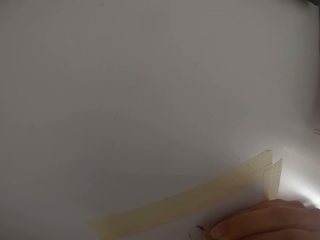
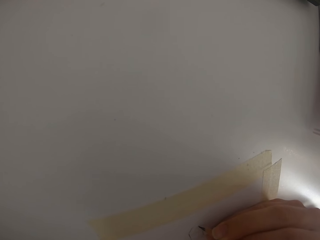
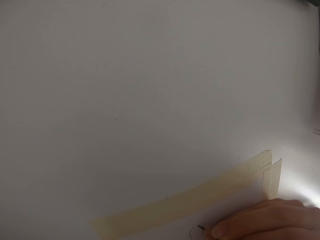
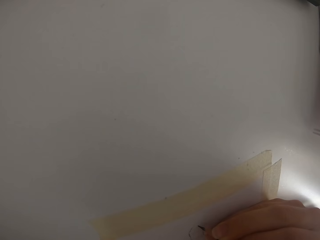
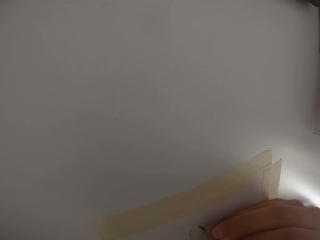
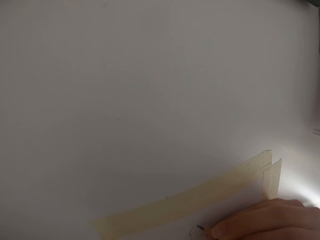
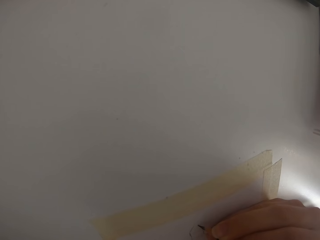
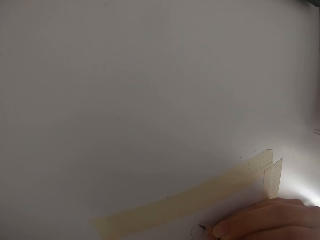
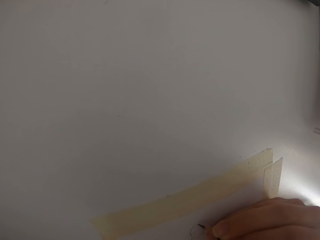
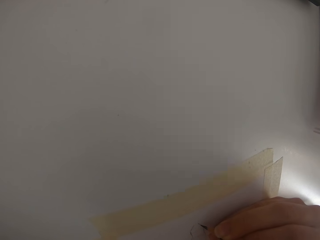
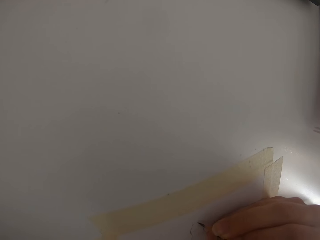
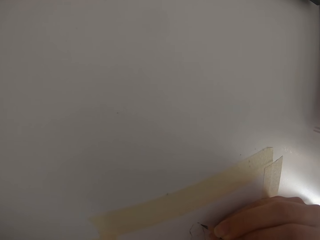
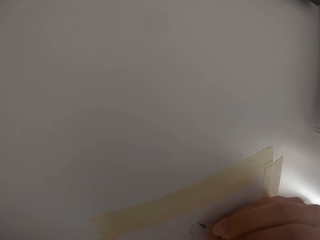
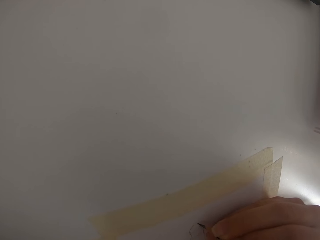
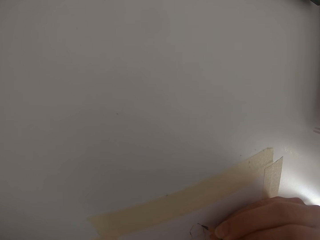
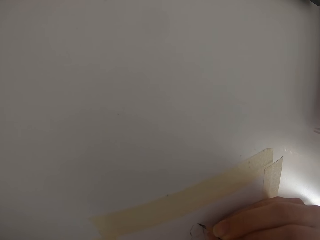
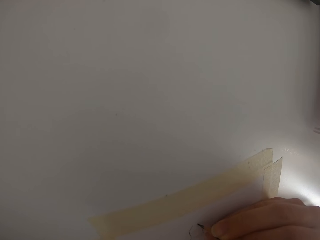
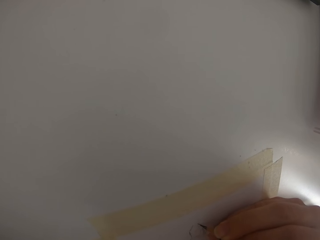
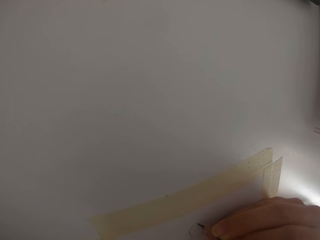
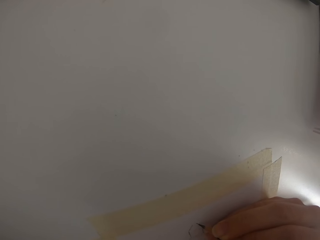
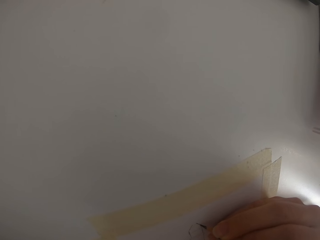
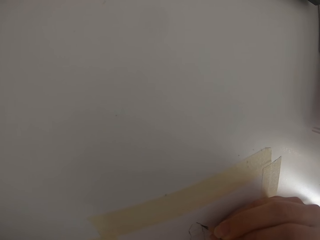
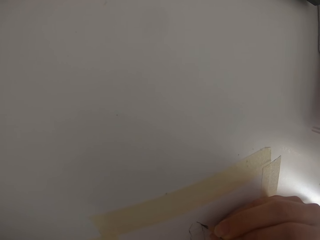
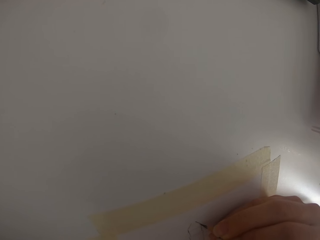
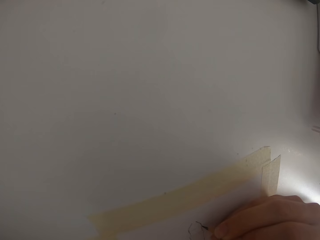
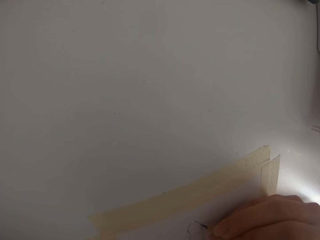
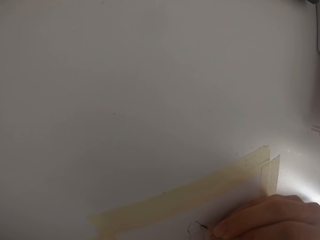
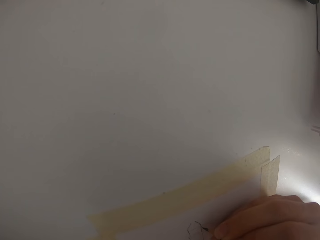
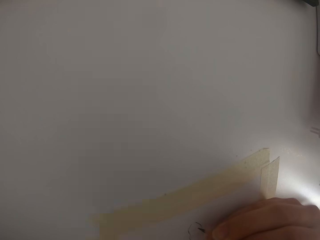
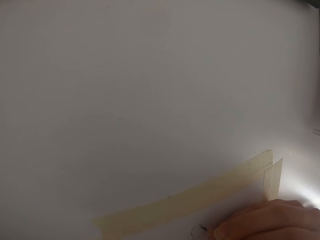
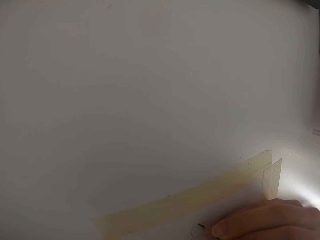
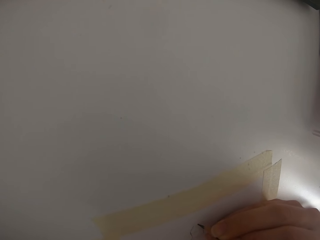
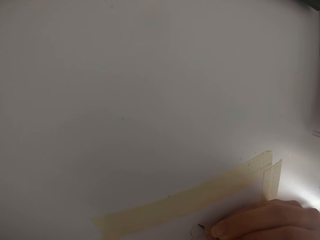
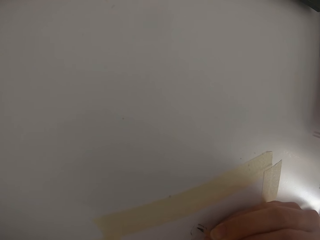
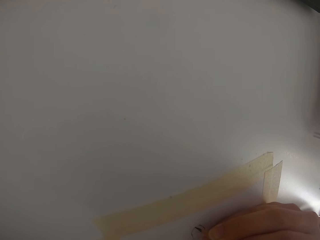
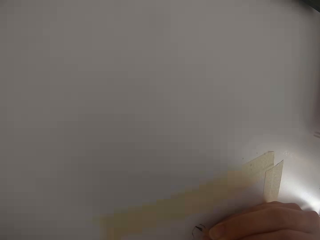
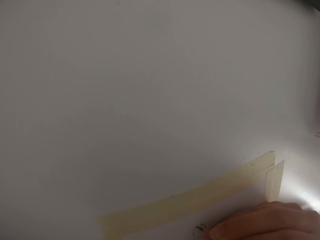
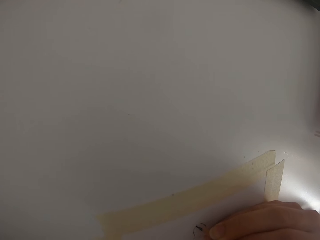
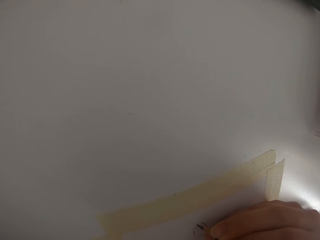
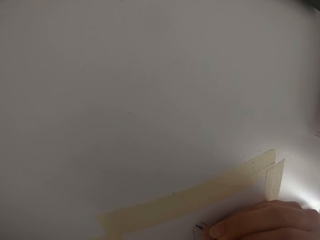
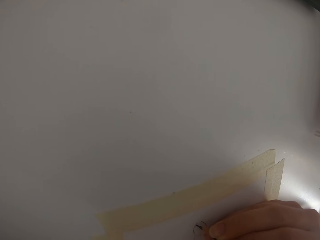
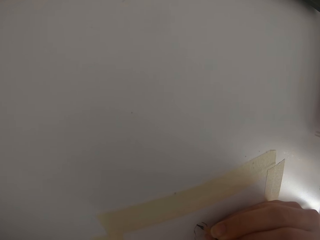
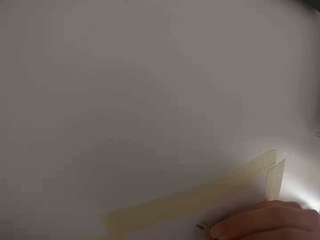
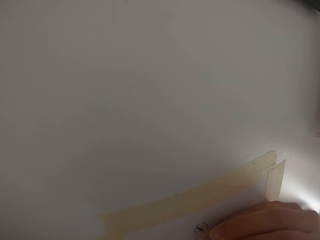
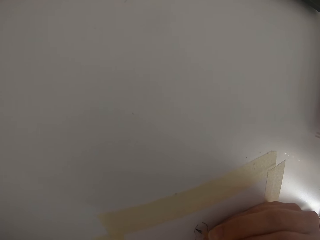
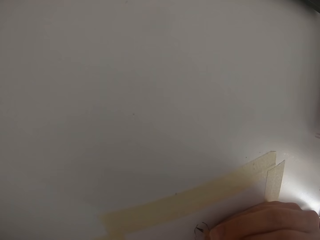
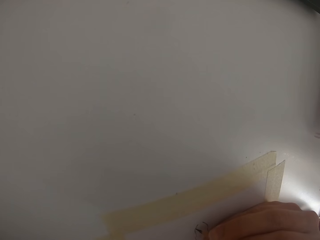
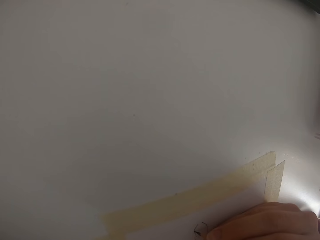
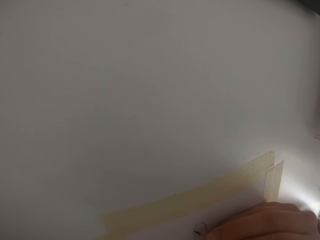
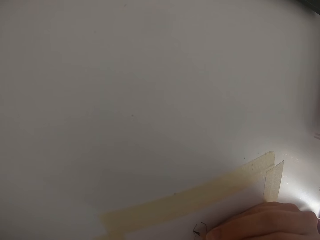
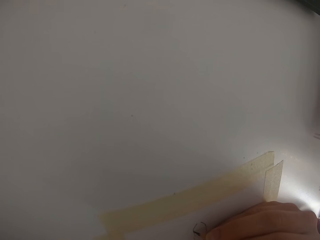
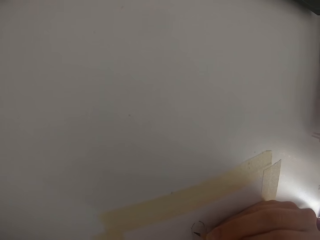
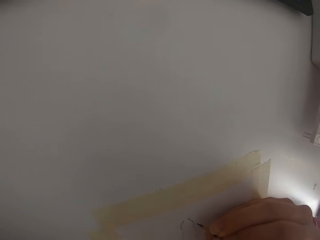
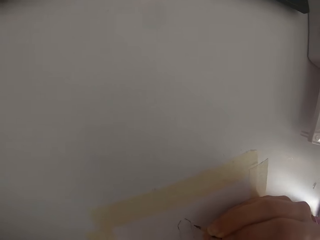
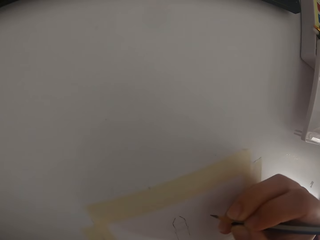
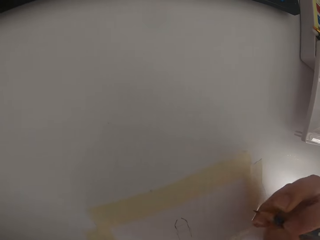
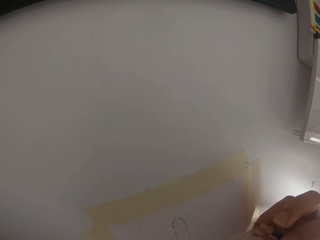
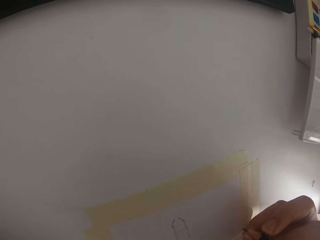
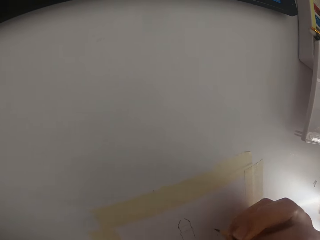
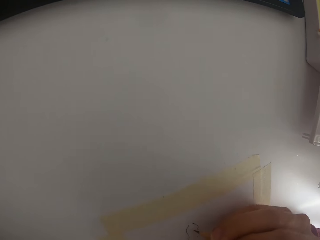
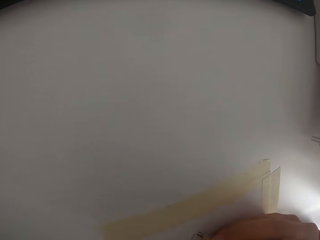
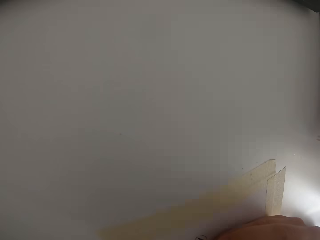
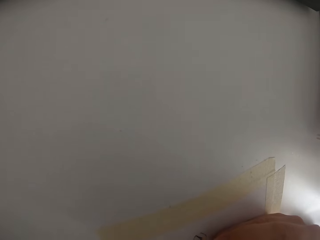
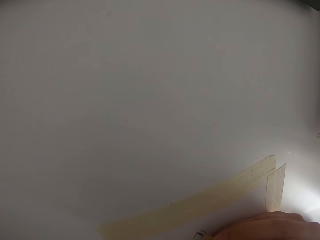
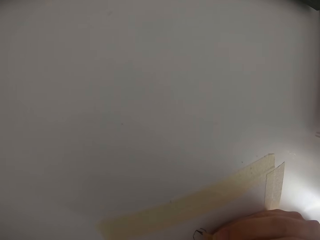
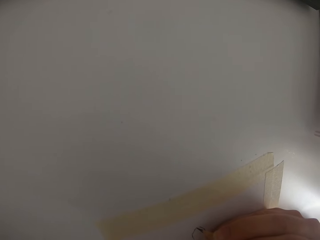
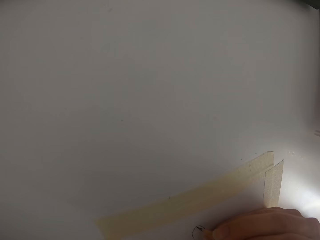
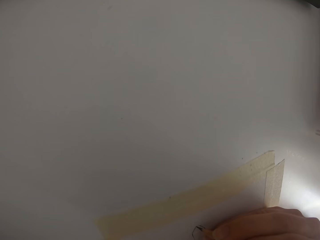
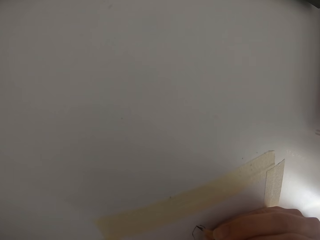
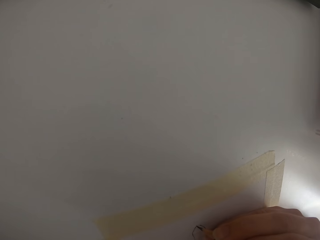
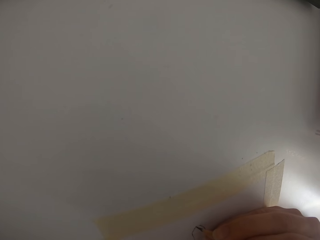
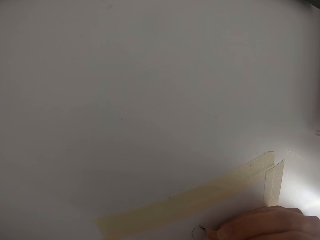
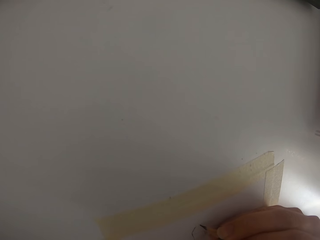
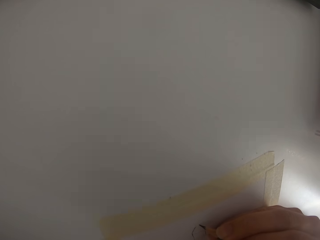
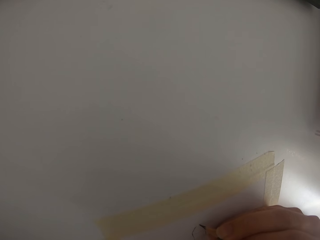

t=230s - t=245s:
The camera wearer draws on the paper repeatedly.

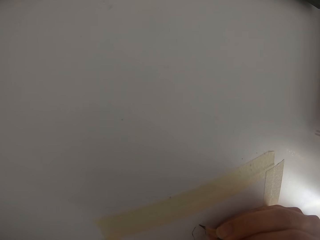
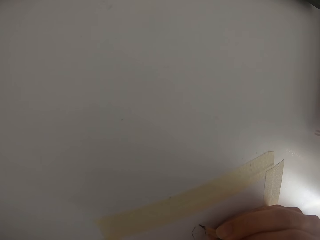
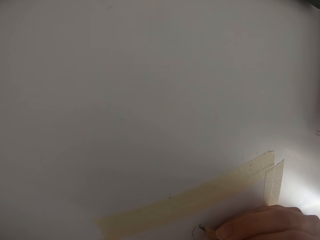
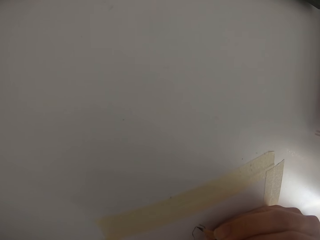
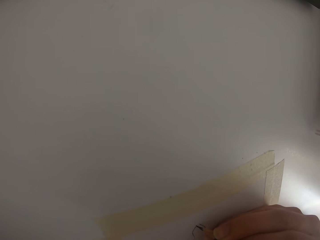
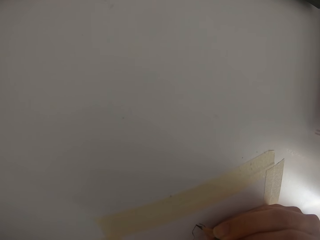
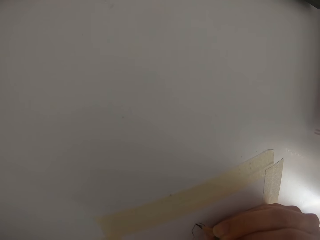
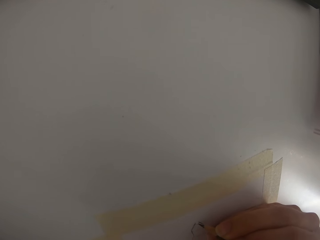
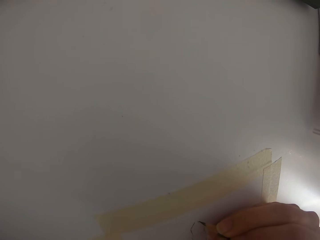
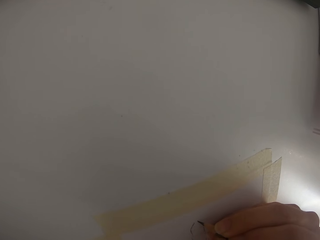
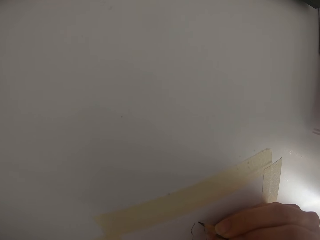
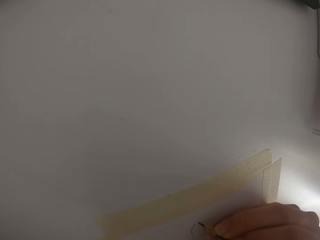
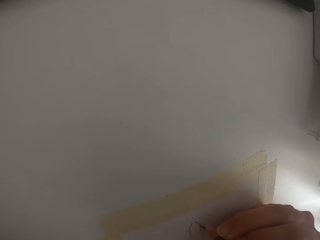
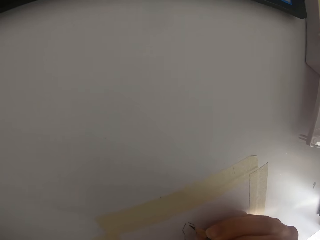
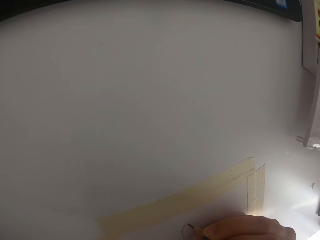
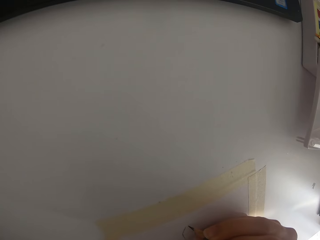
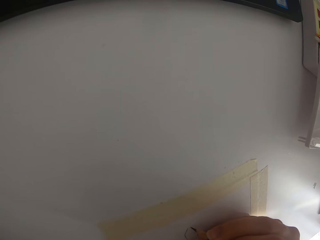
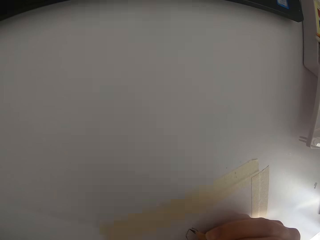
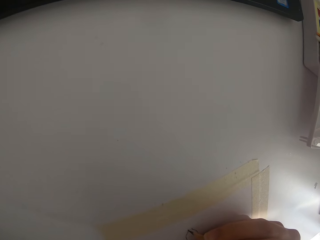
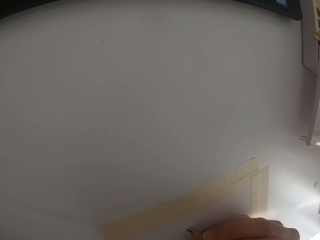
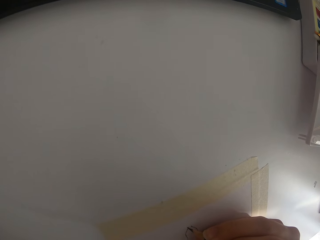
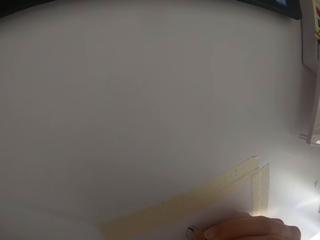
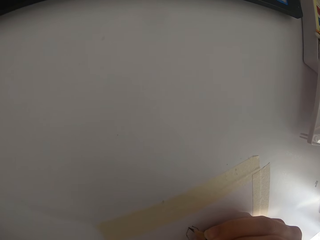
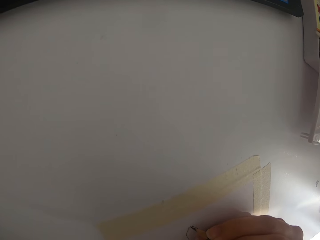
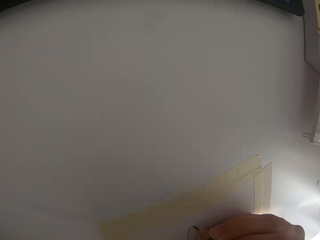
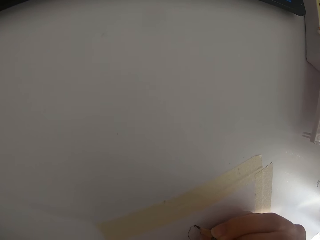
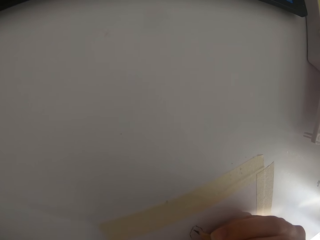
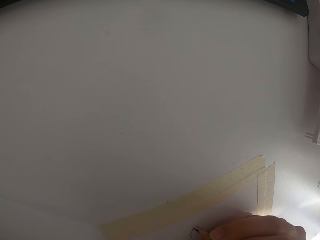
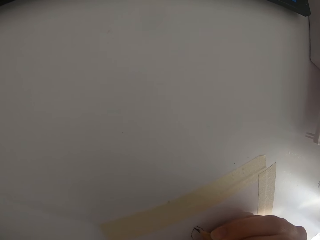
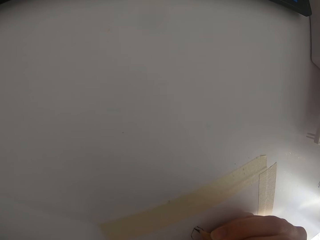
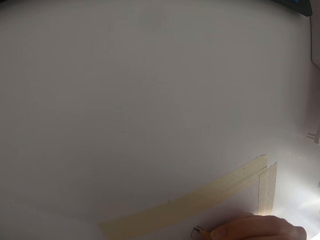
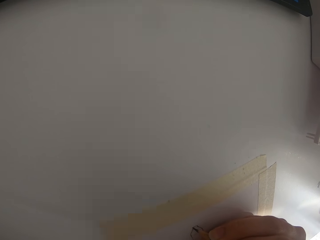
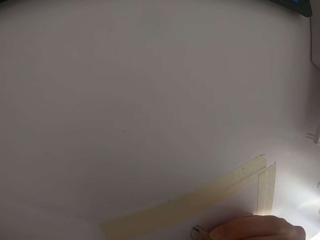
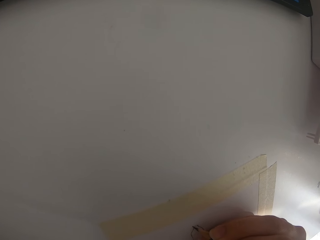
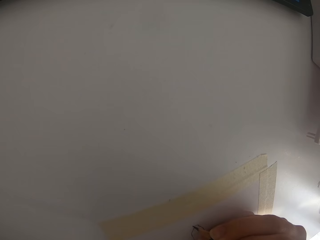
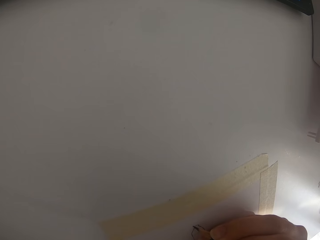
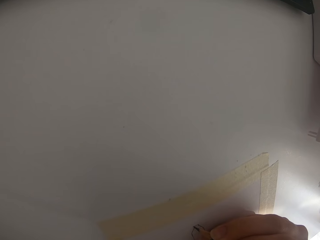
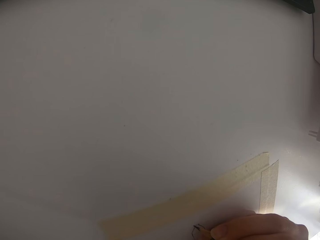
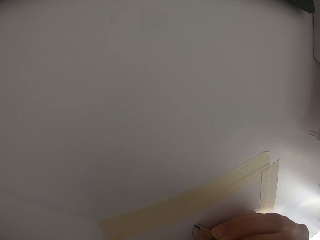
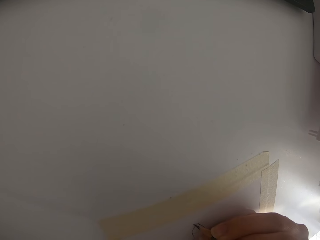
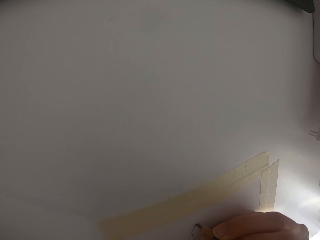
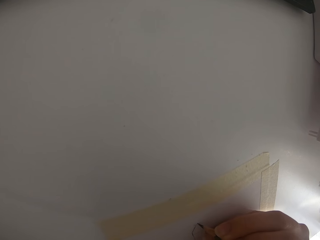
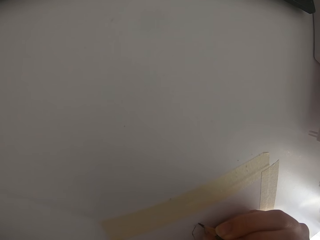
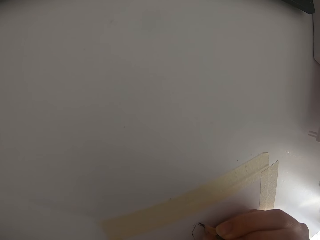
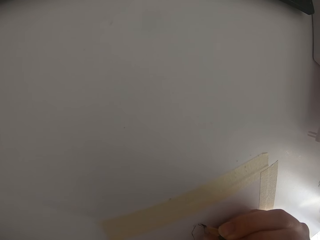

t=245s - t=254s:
The camera wearer draws on the paper. They draw on the paper again.
